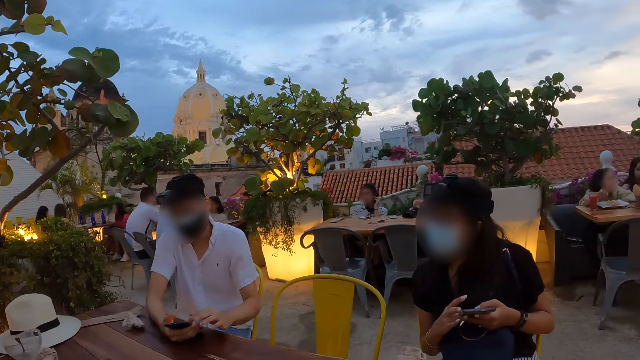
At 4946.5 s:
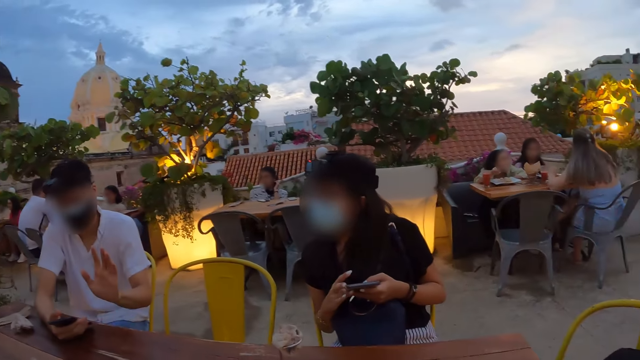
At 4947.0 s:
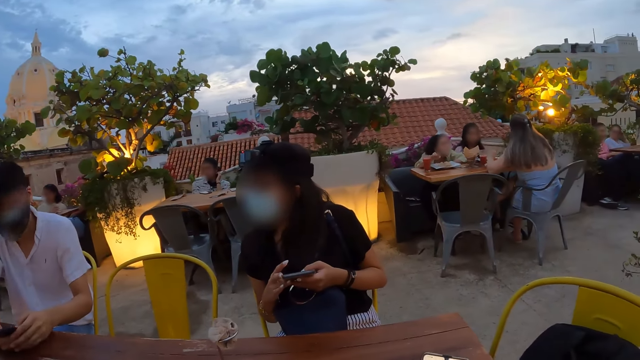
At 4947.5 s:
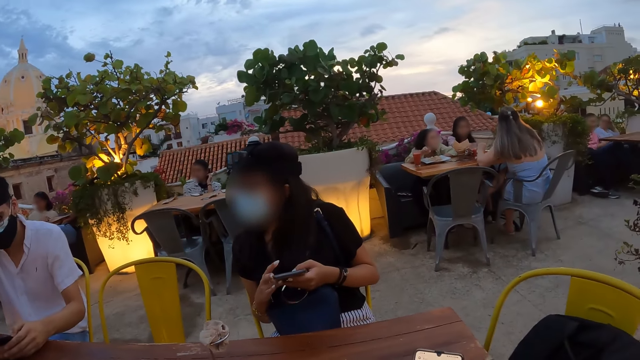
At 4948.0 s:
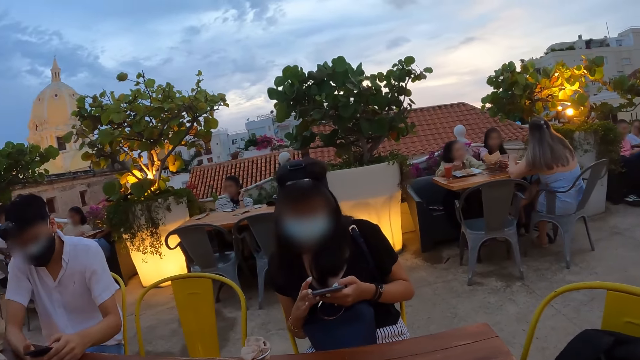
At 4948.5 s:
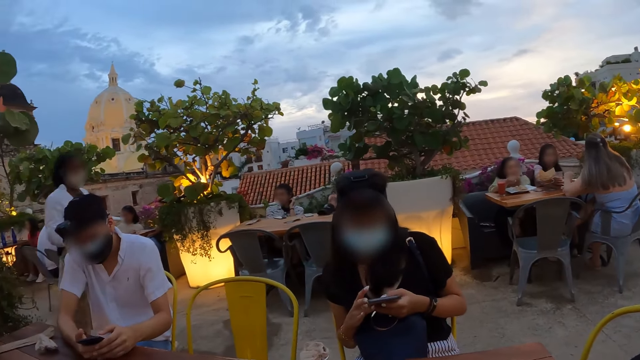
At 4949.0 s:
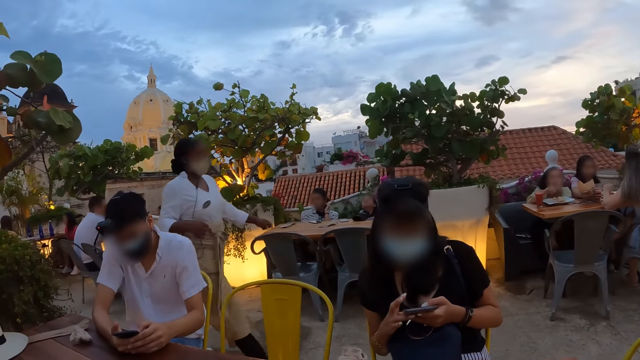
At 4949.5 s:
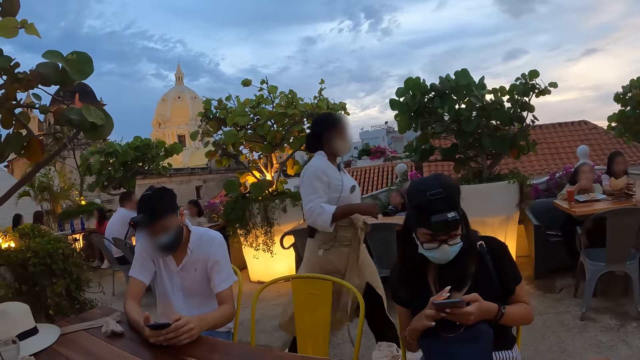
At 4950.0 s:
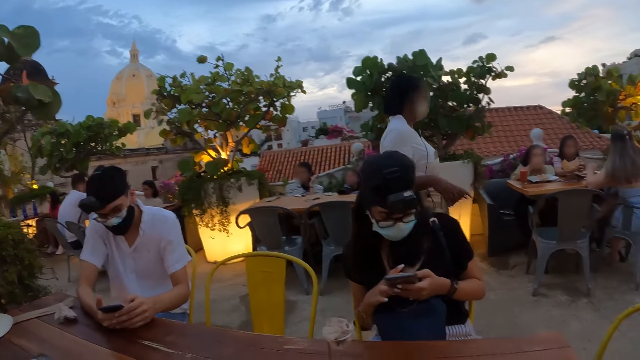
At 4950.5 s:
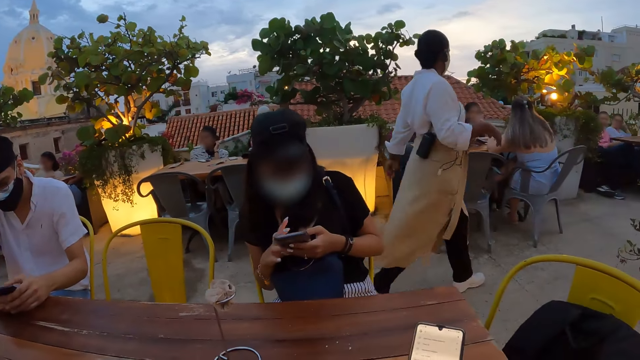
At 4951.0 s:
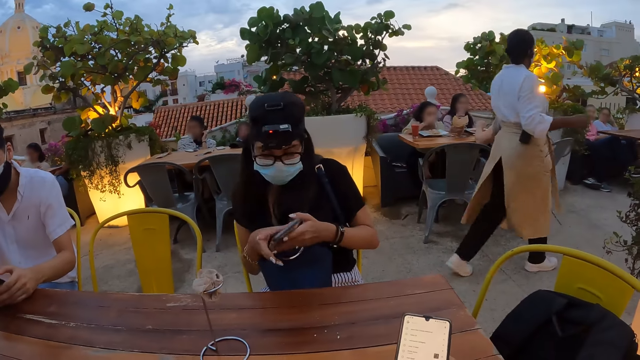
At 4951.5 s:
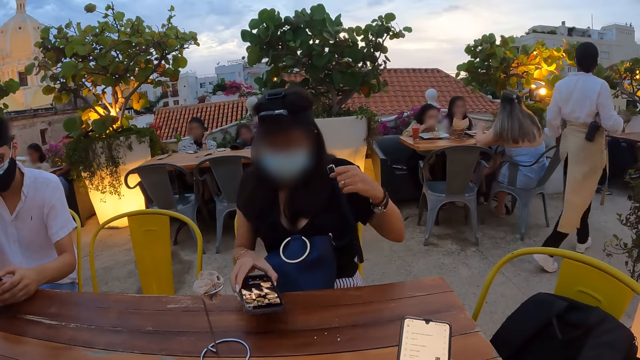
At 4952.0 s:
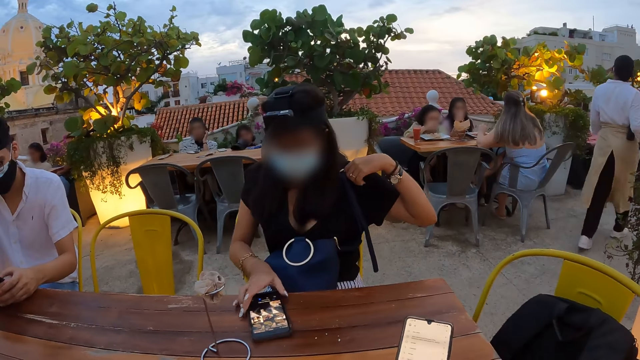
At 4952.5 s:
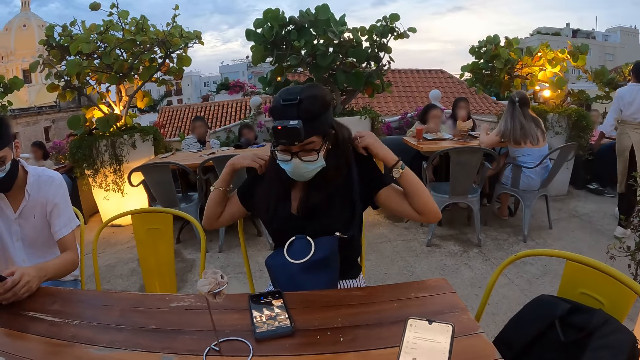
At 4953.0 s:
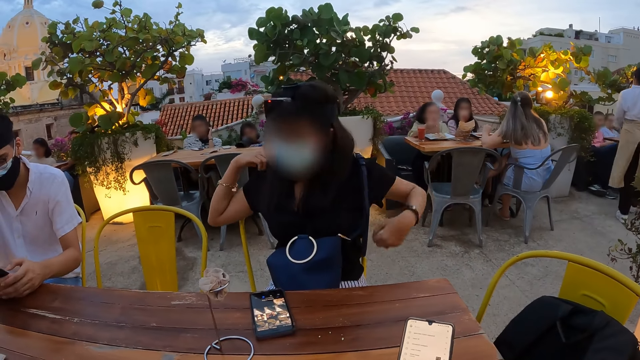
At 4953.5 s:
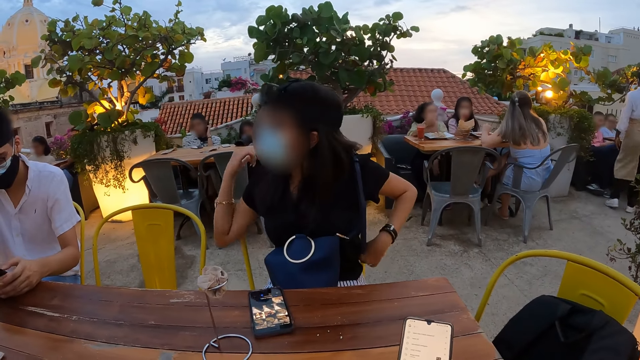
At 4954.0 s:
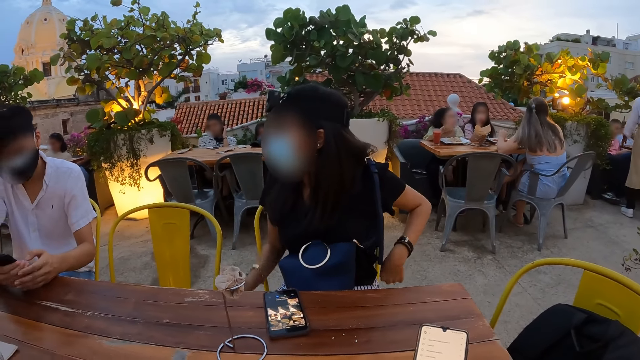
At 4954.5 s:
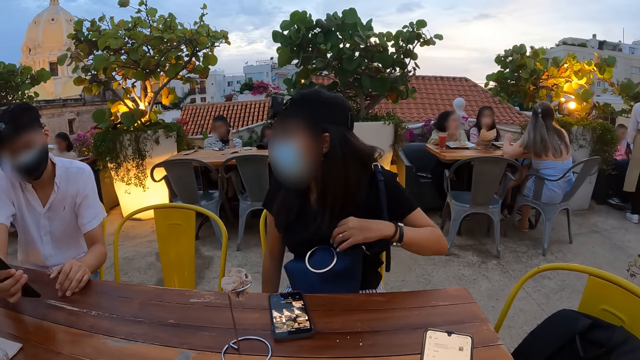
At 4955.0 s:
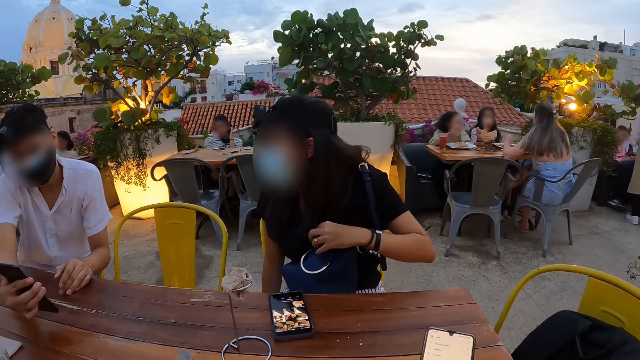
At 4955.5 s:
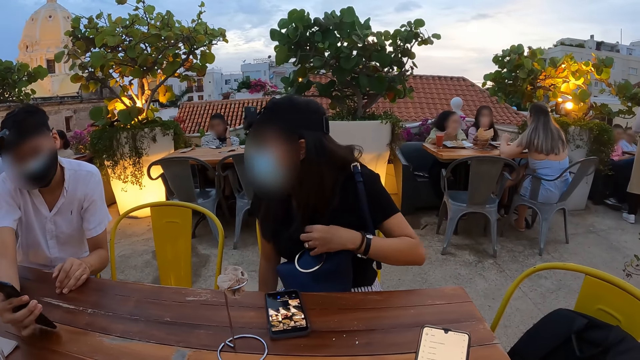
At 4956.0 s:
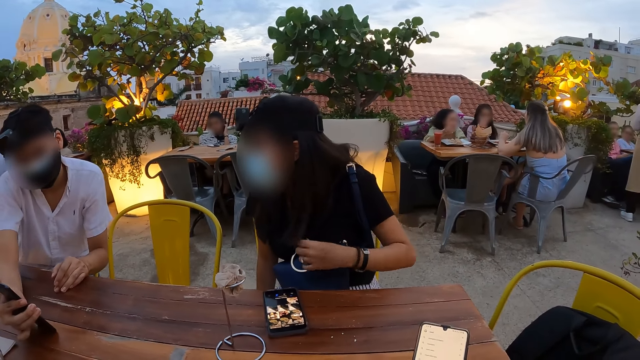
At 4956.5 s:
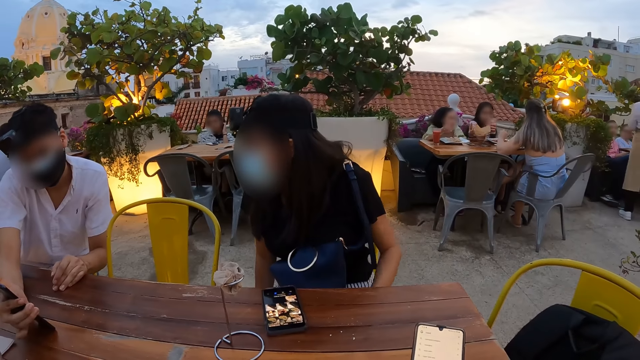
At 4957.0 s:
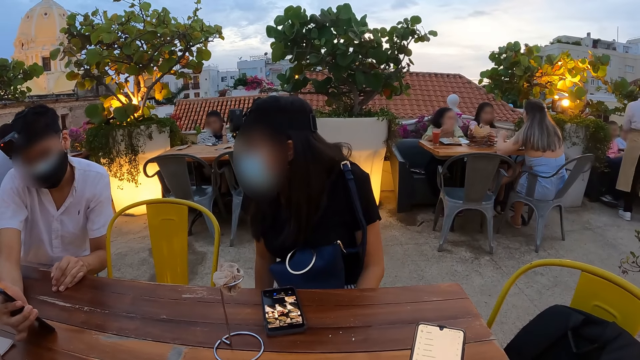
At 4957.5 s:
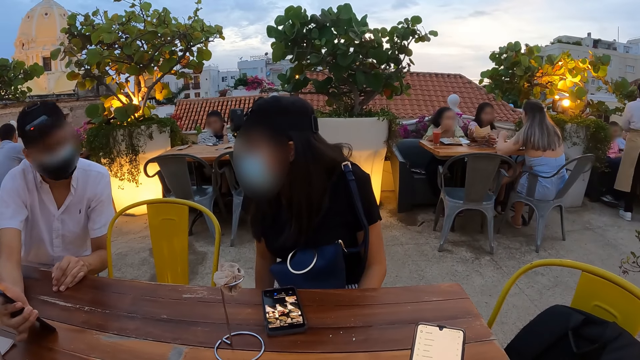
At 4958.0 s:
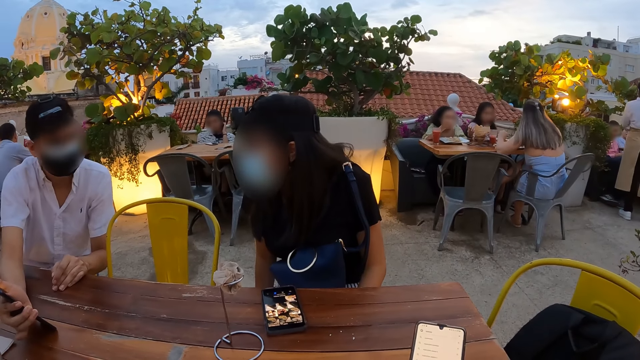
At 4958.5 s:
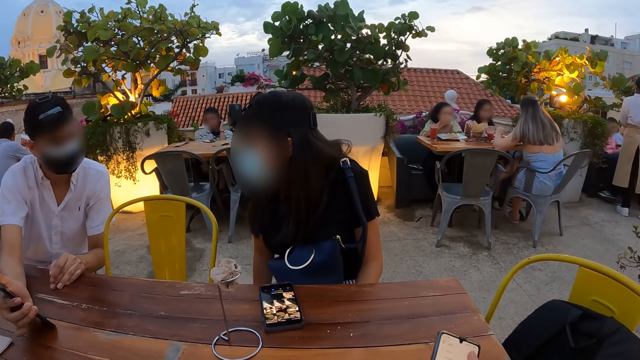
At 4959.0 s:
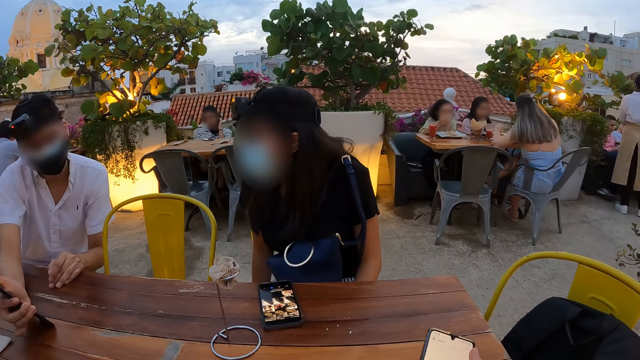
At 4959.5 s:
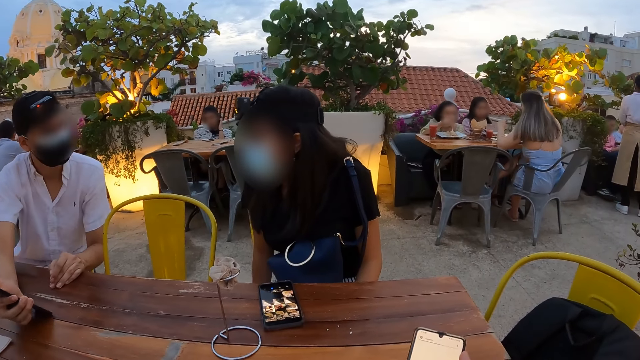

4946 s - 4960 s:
The man operates the phone with both hands, raises the hand, and interacts with the woman. A person walks around. The camera wearer operates the phone with his right hand. The woman touches her cloth with her right hand, drops the phone on the table with her right hand, and adjusts her cloth with both hands. The man shows the woman the phone in his right hand. The woman looks at the man's phone. The camera wearer uses the phone. The man interacts with the woman.

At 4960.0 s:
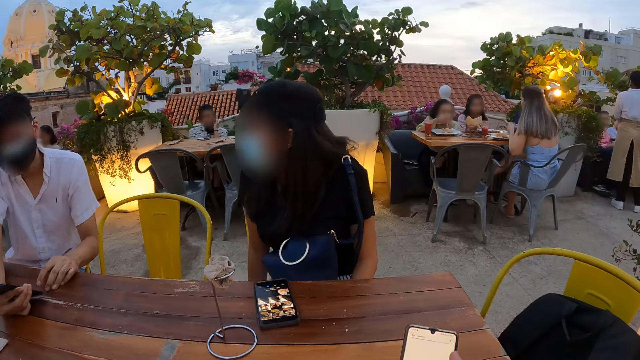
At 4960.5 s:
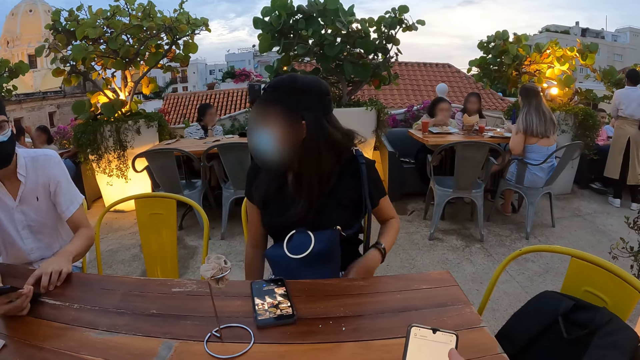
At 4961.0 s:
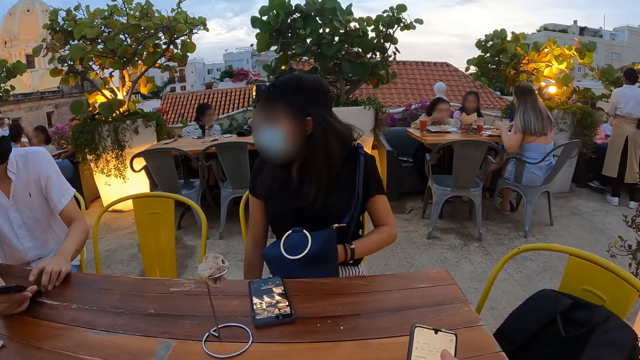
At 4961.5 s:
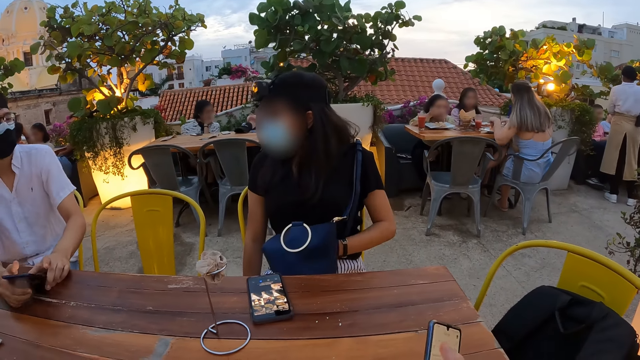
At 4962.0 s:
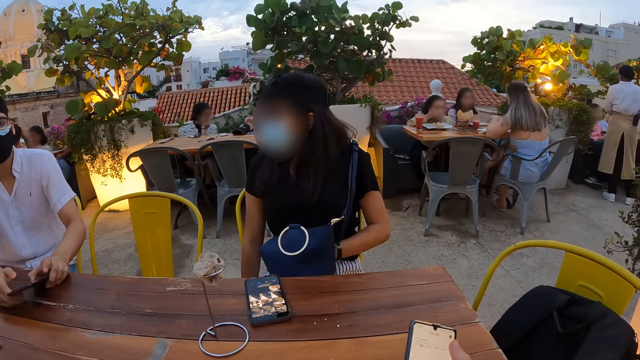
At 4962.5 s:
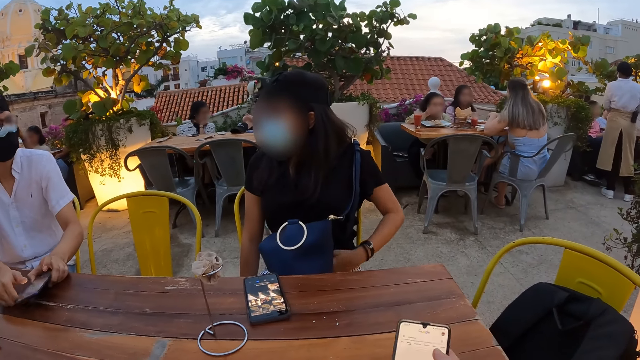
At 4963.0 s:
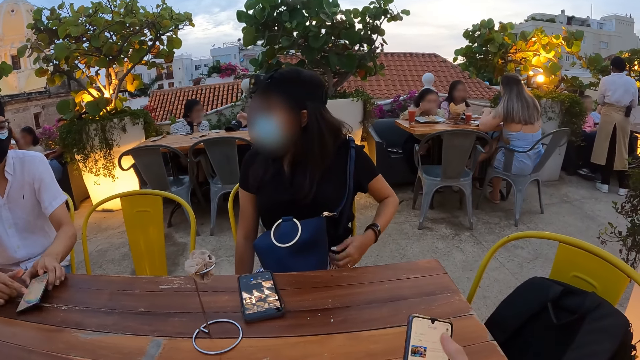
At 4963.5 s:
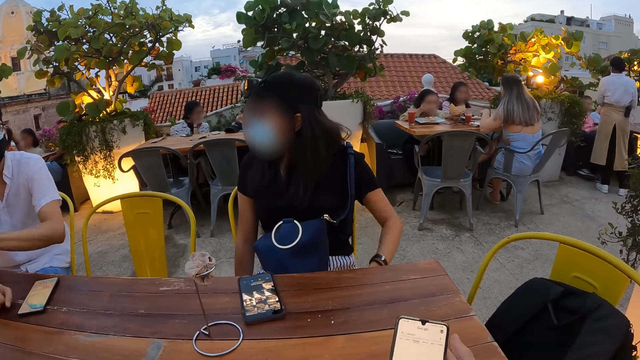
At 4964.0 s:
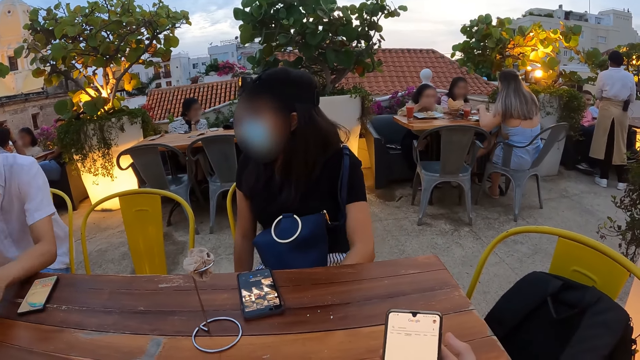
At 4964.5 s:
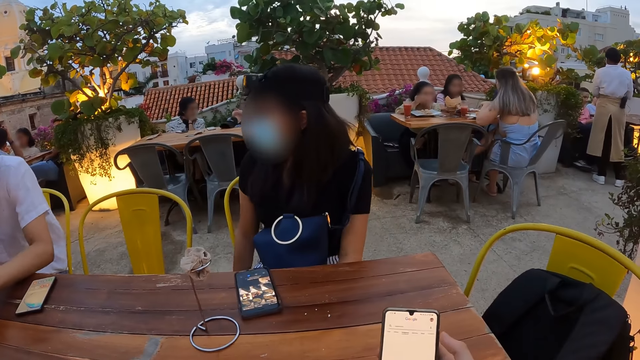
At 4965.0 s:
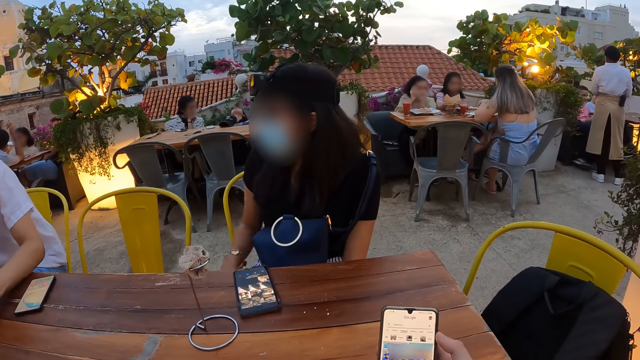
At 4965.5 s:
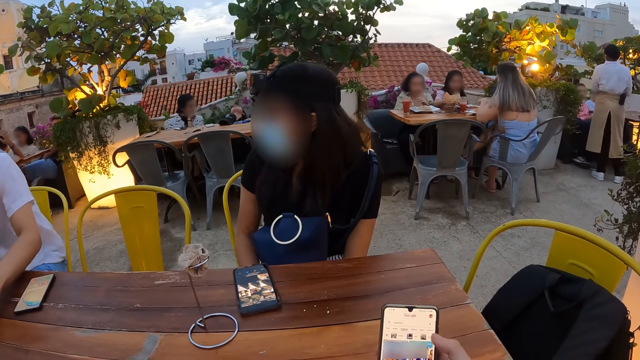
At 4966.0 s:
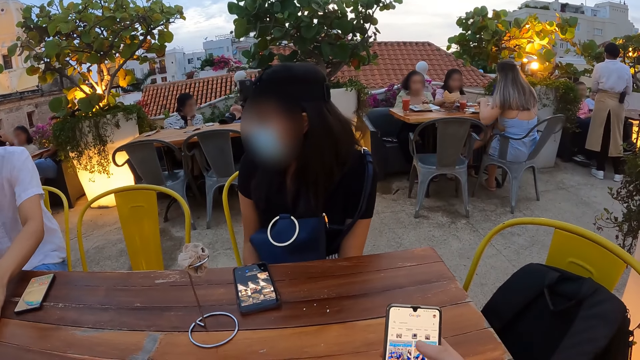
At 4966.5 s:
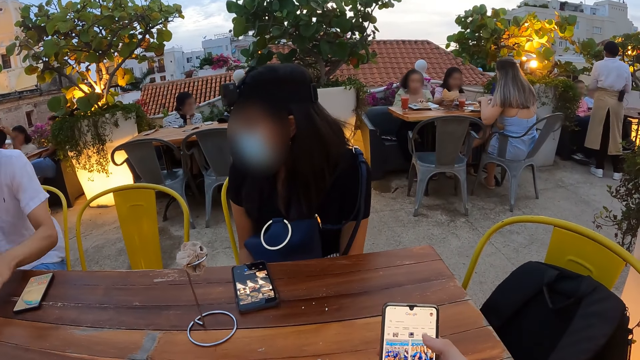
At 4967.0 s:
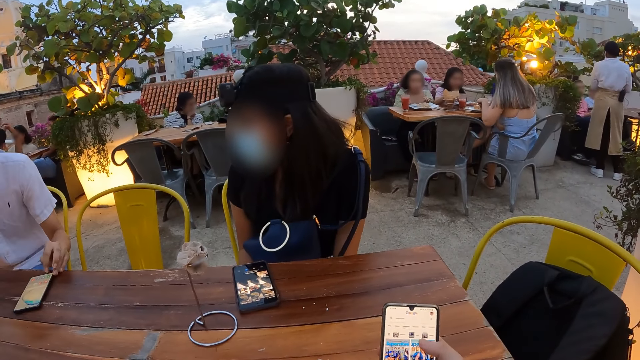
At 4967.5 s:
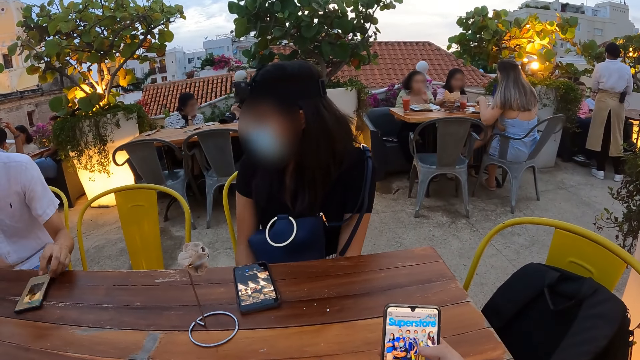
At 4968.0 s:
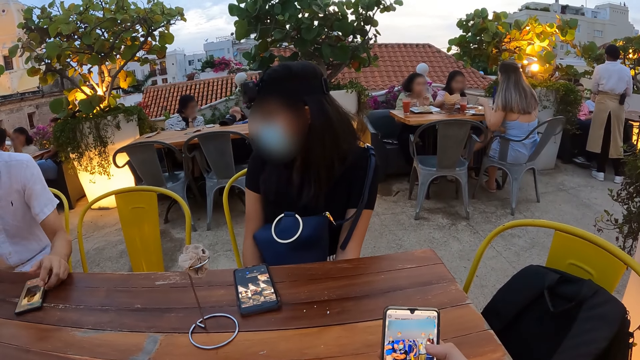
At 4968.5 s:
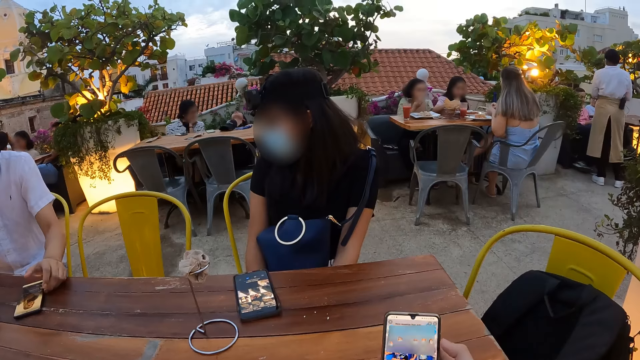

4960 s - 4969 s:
The man operates the phone in his right hand with his left hand, passes the phone to his left hand from his right hand, and drops the phone on the table with his left hand. The camera wearer uses the phone. The man operates the phone on the table with his left hand.
